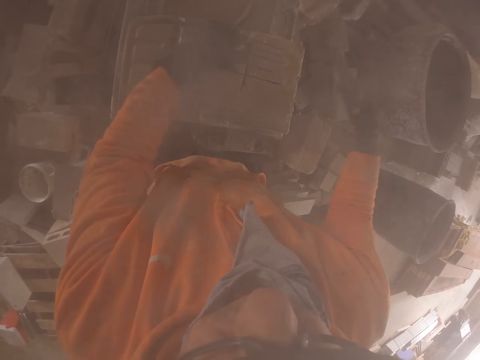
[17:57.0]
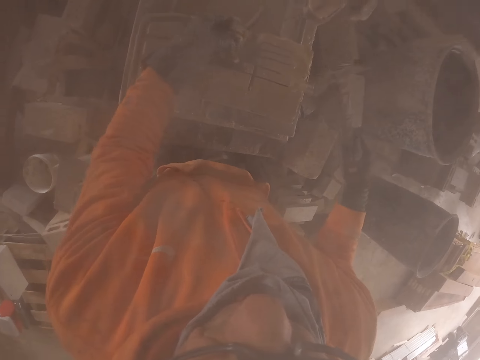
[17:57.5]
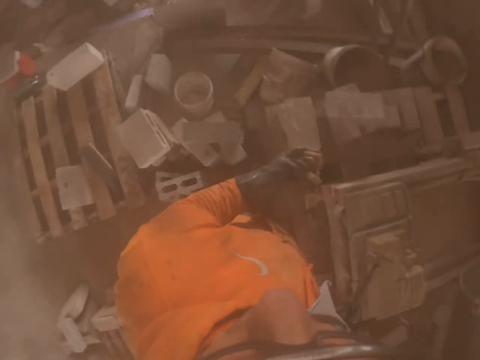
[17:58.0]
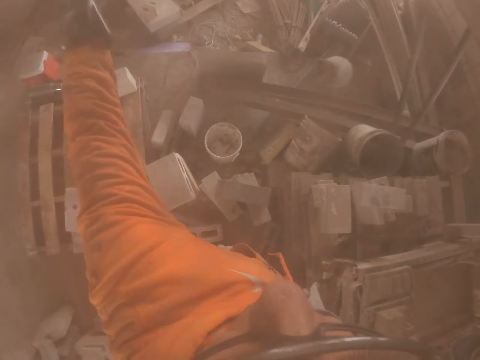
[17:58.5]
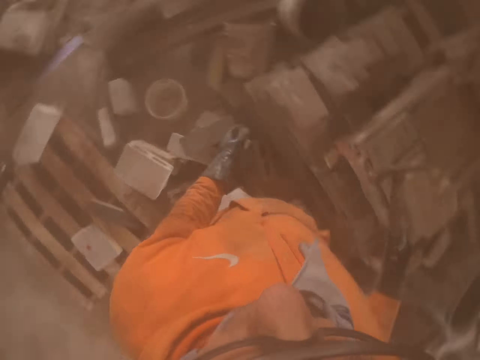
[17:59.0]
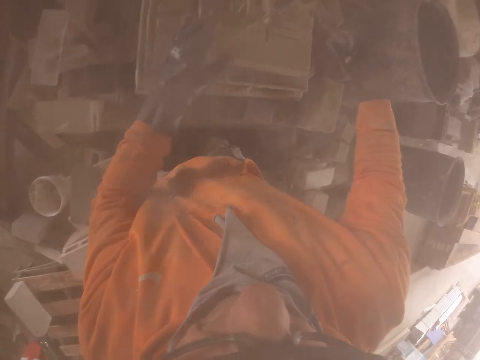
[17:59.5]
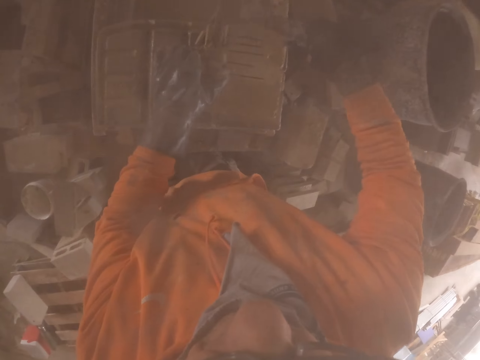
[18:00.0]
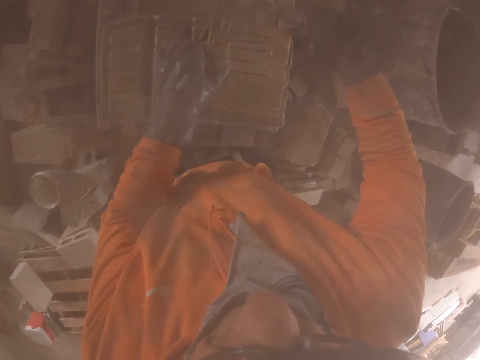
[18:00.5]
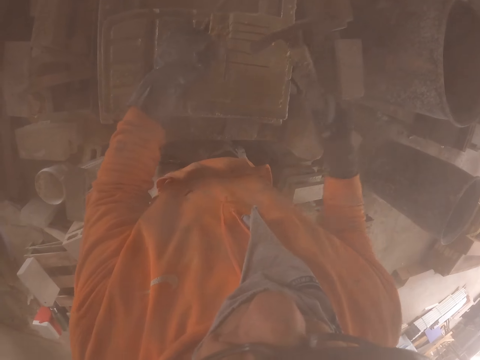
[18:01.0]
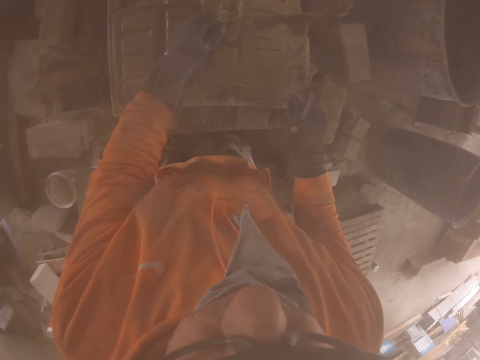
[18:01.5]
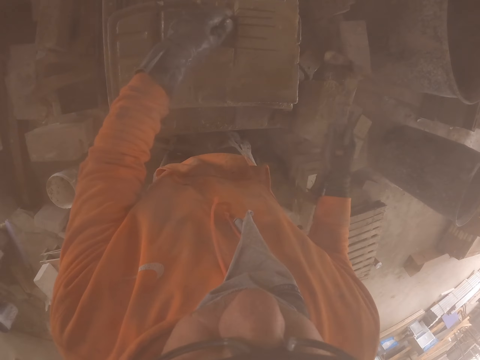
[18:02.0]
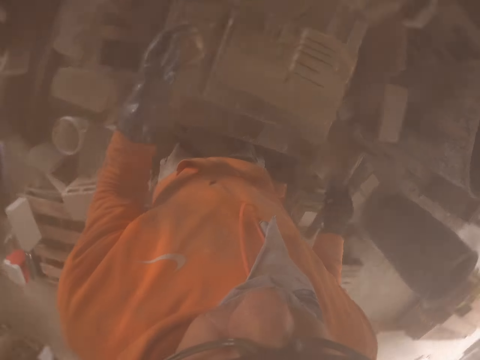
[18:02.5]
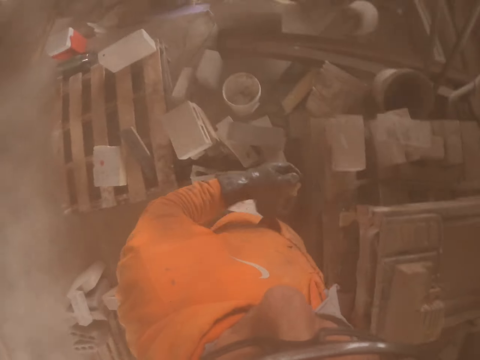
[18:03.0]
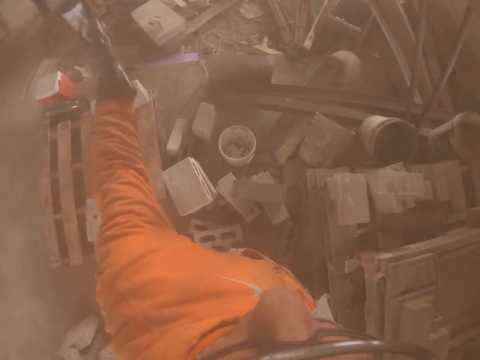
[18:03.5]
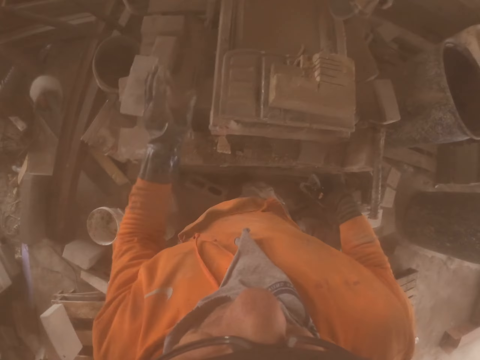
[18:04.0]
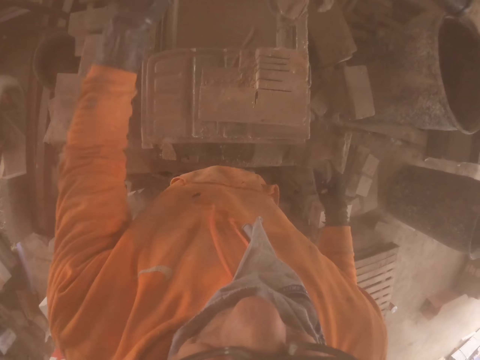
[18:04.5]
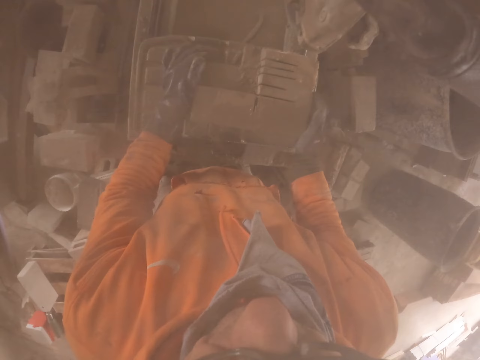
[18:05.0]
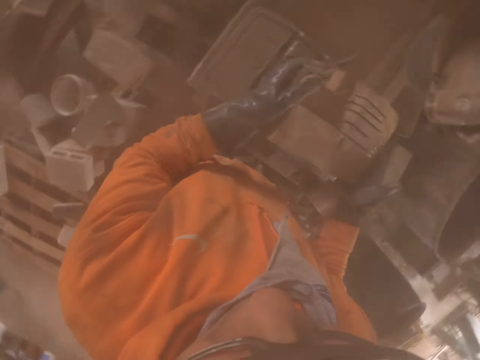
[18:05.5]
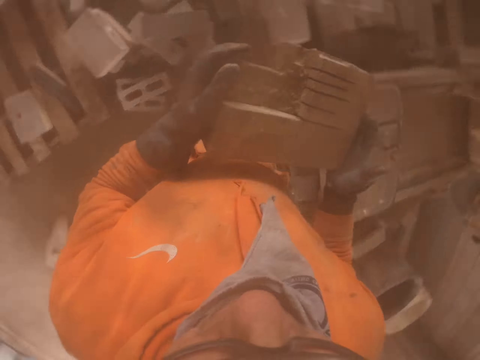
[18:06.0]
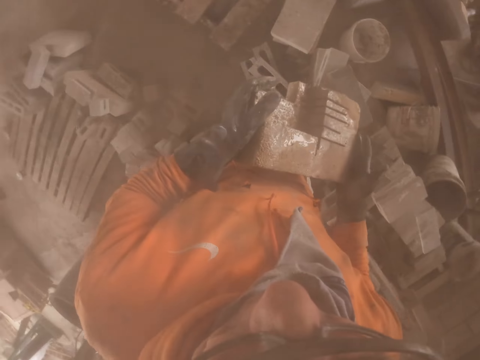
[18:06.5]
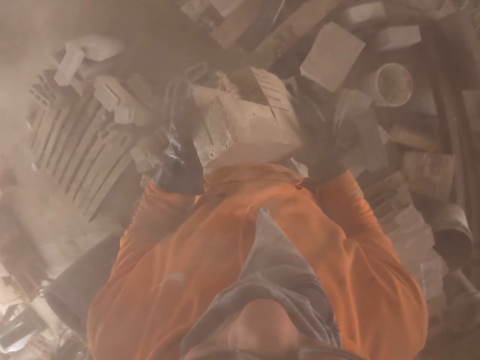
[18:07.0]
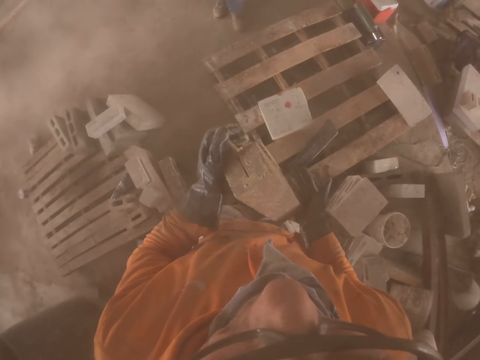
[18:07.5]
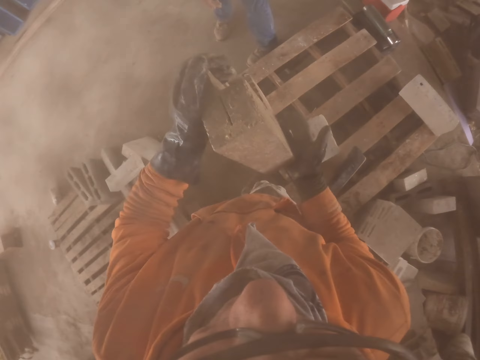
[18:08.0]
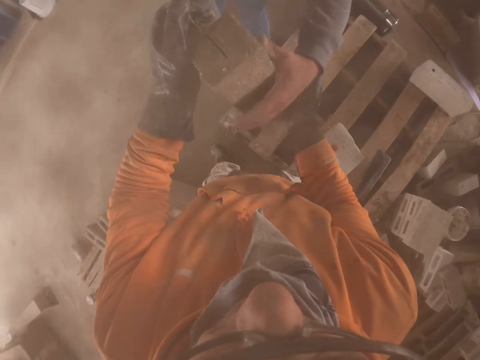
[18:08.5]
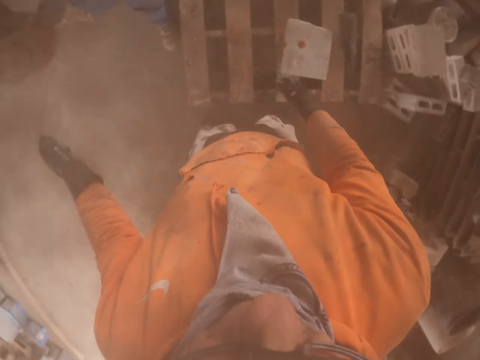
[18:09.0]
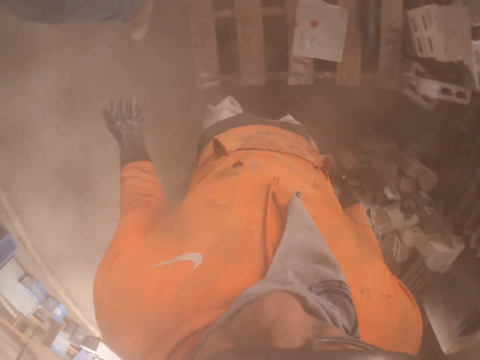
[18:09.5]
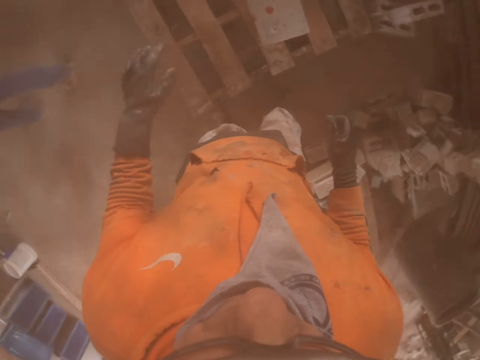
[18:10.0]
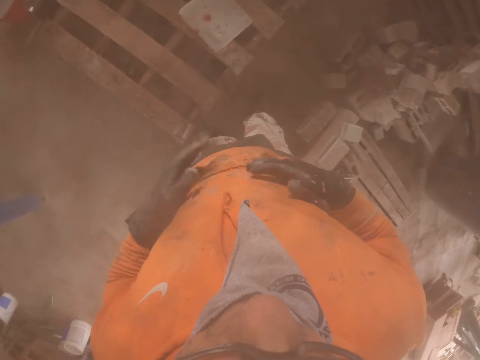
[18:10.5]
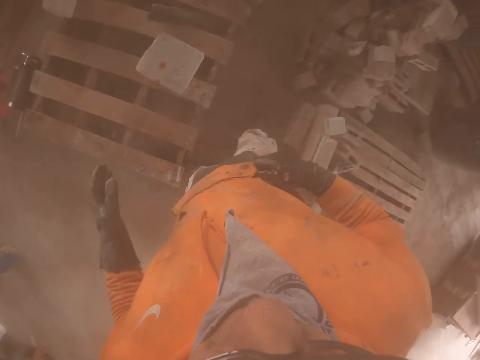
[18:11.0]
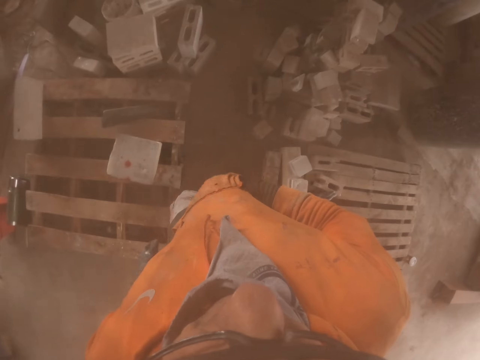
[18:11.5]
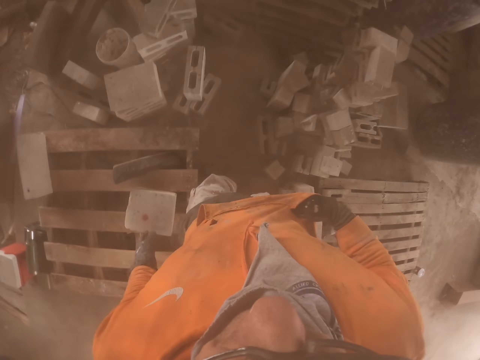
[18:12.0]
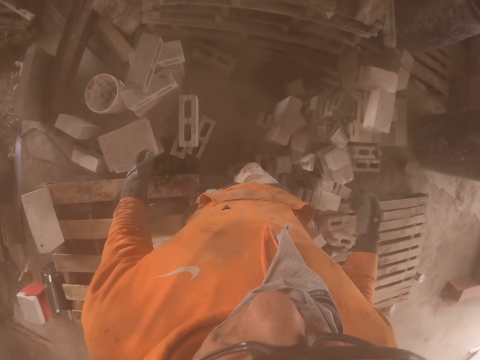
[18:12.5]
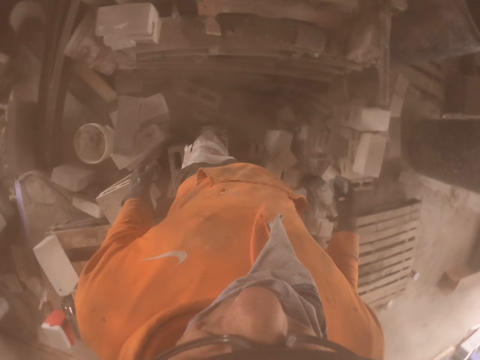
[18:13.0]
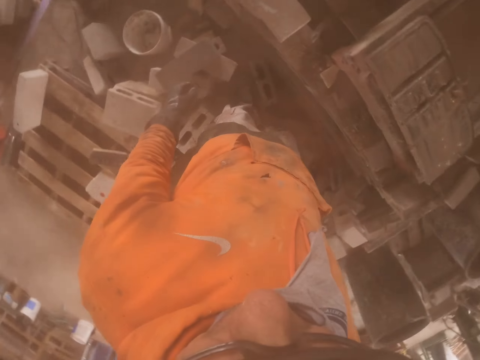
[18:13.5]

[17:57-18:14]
The camera wearer knocks the brick. He throws a small piece of brick. He knocks the brick and throws the brick. He carries the brick and gives the brick to a person. He touches his pockets.

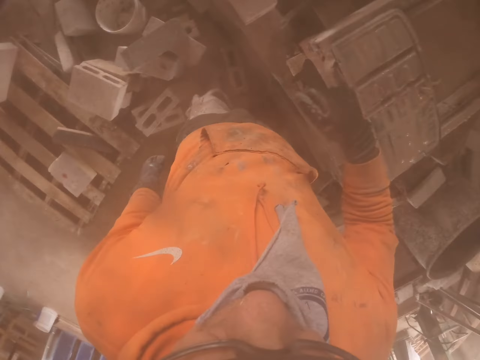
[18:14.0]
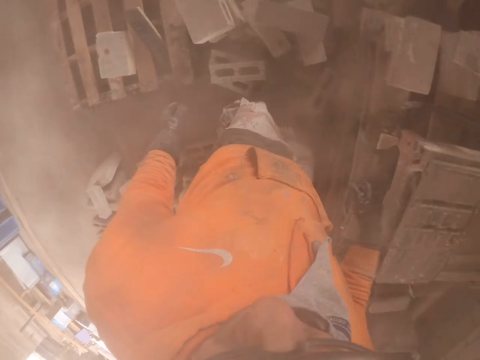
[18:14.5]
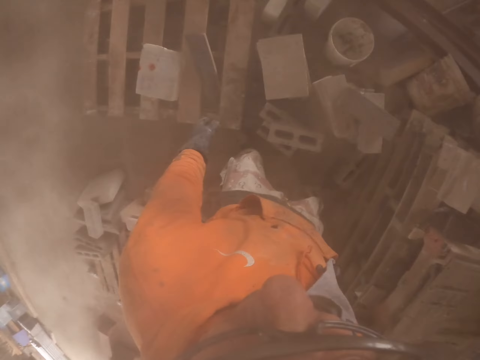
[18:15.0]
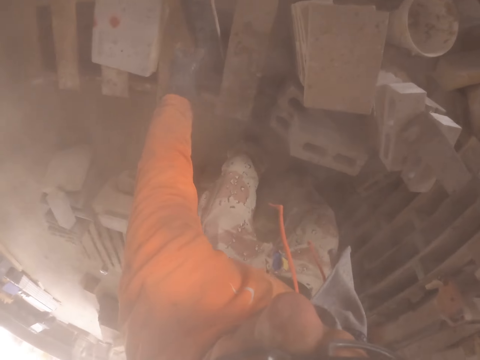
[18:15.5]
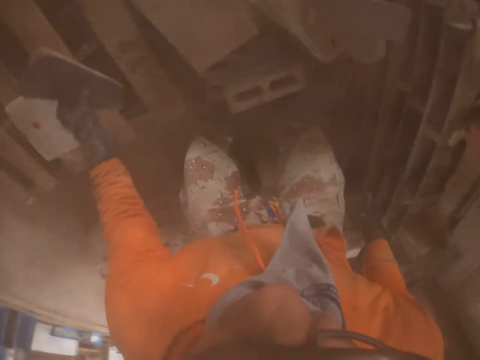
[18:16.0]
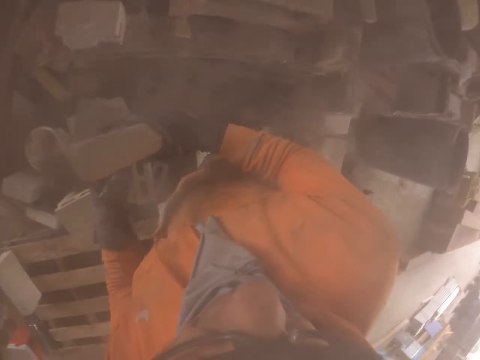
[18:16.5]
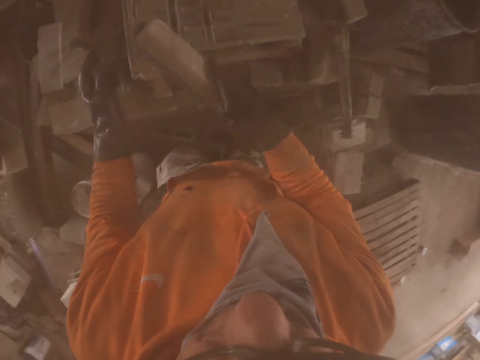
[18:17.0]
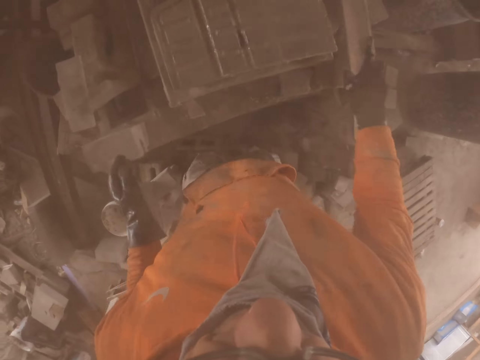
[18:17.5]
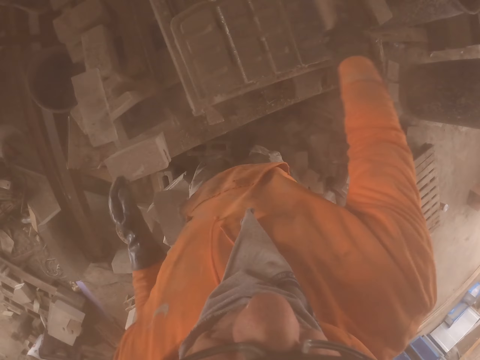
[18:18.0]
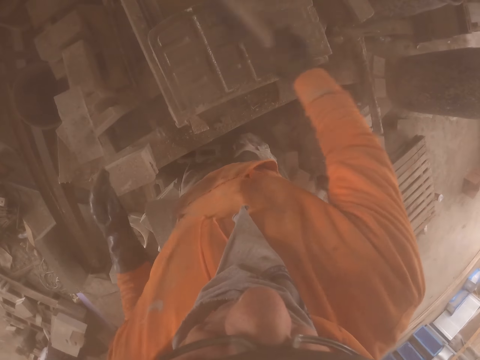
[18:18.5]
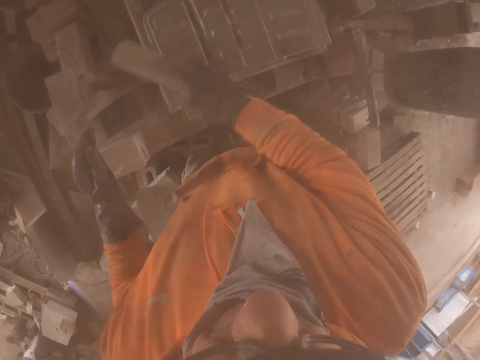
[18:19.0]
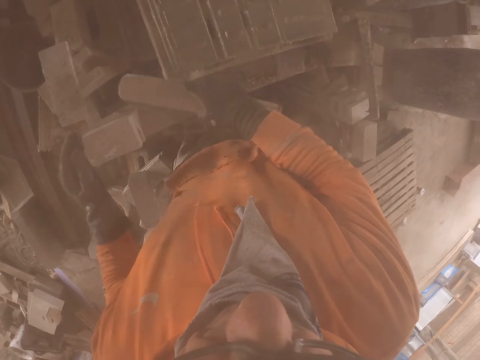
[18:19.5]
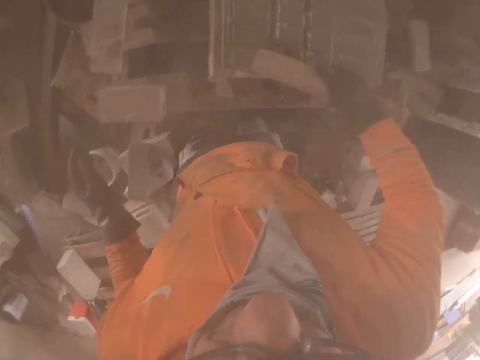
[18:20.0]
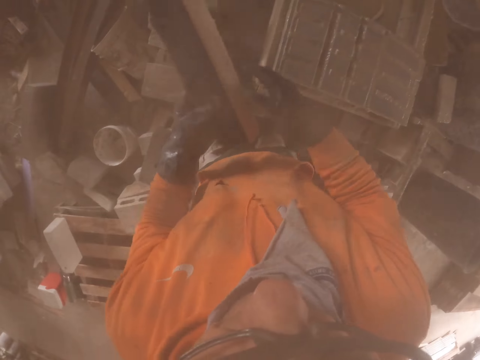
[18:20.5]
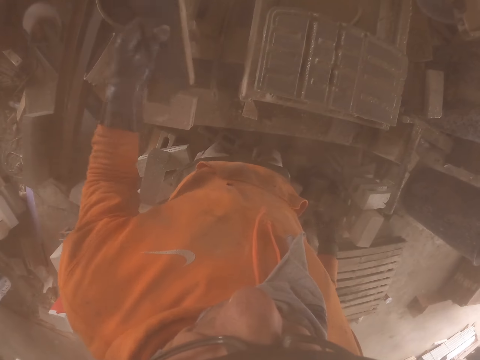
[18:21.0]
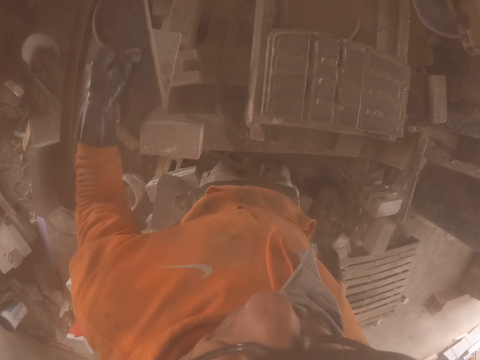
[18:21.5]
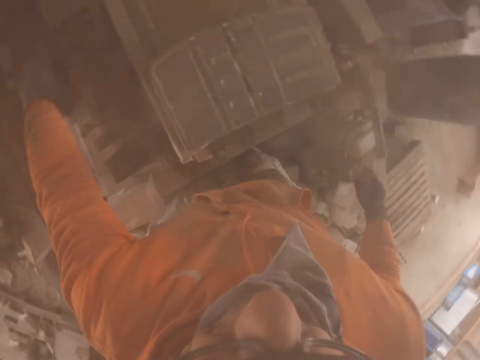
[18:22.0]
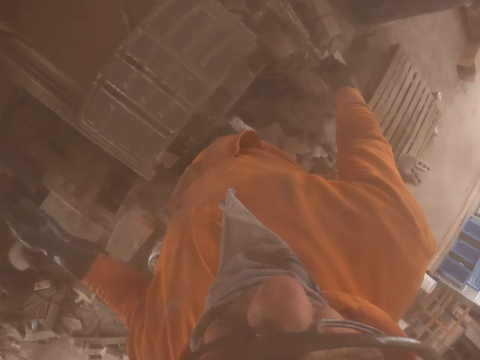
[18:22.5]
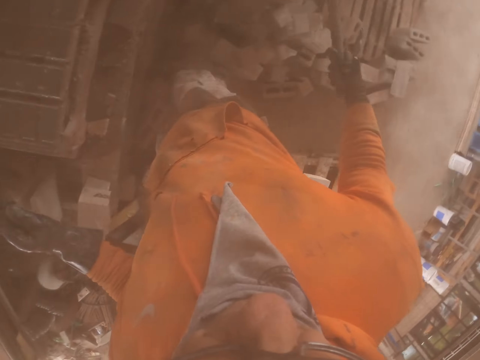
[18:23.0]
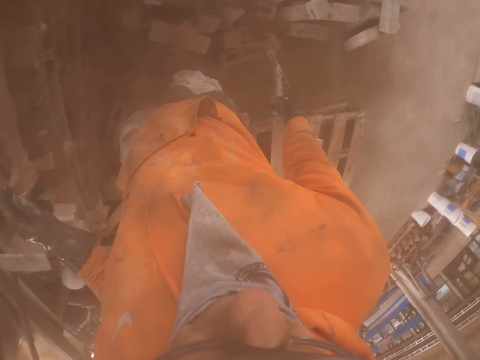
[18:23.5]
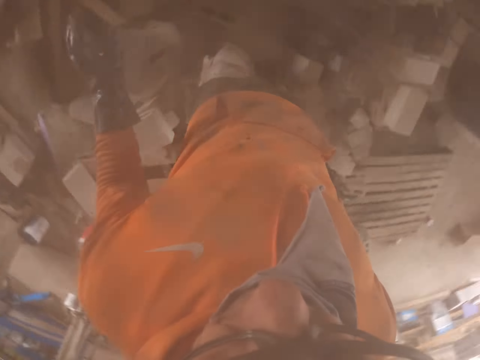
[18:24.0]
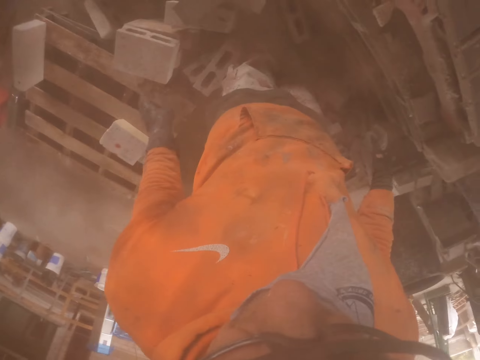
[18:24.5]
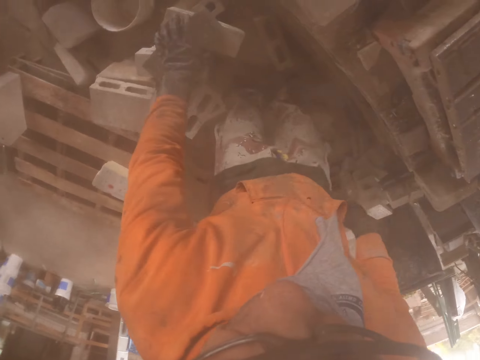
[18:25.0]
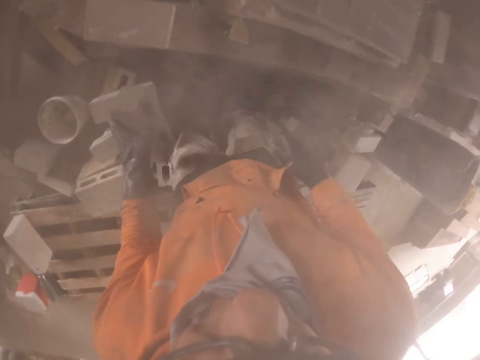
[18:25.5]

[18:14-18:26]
The camera wearer picks the brush on the floor. They pick a wood. They wipe off dust from the brick maker or brick cutting machine. They put the wood aside. They put the hammer aside. They take the hammer.
